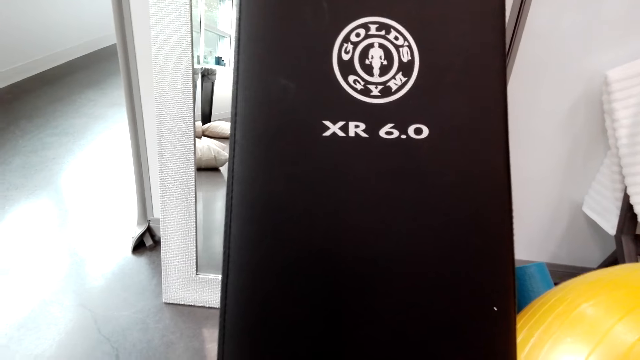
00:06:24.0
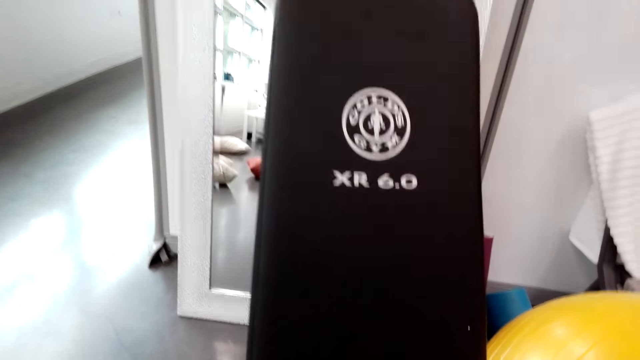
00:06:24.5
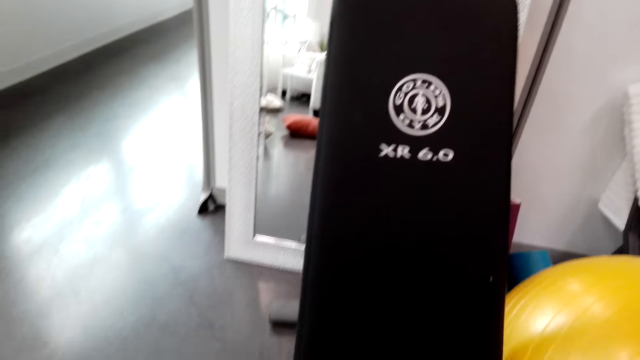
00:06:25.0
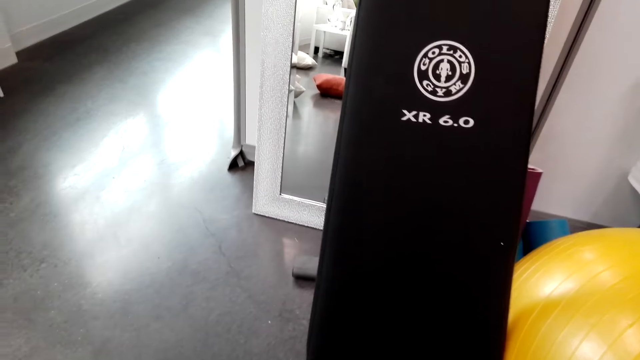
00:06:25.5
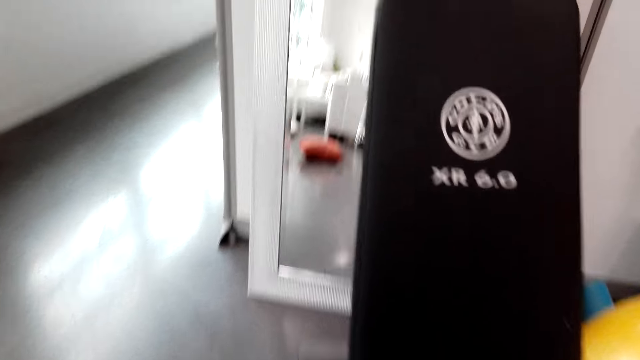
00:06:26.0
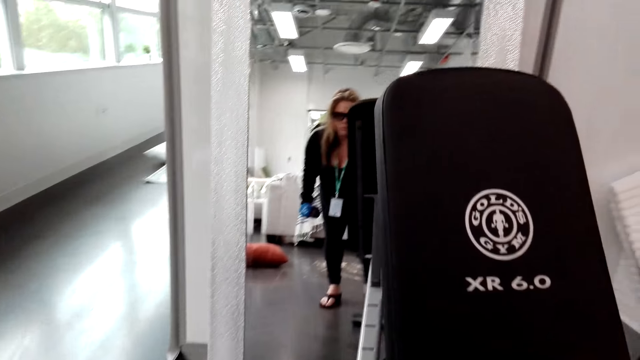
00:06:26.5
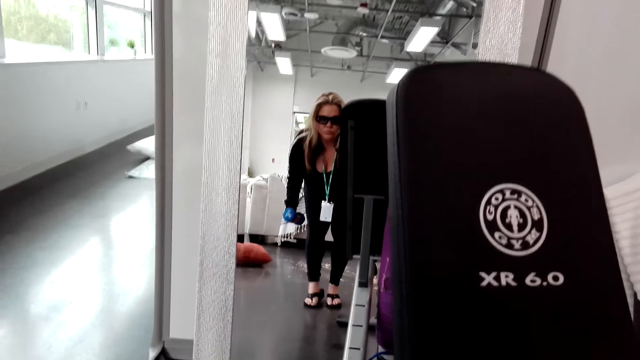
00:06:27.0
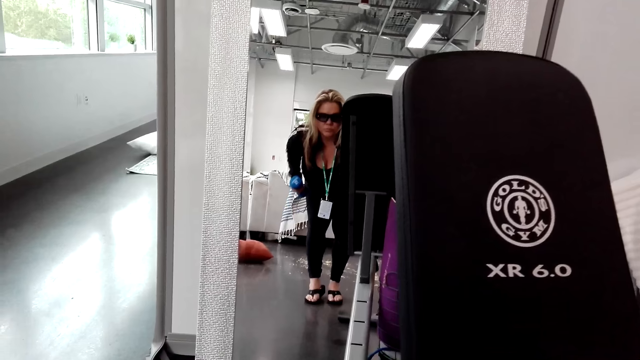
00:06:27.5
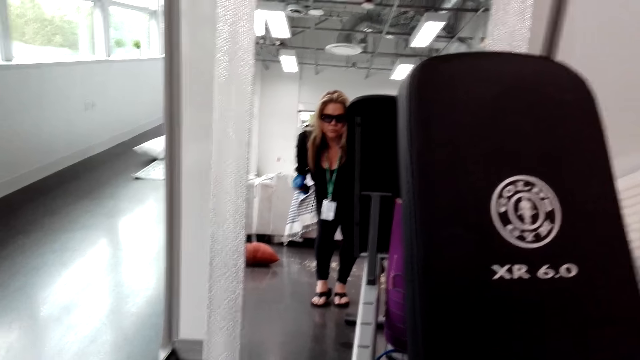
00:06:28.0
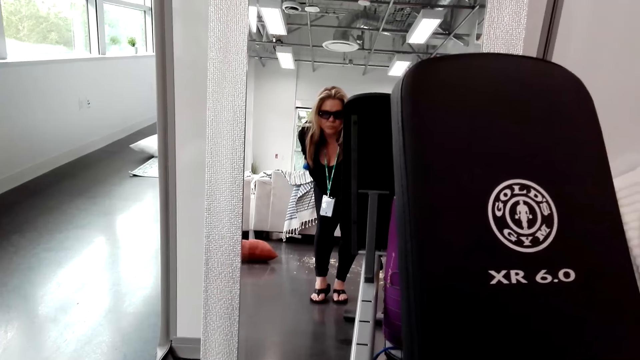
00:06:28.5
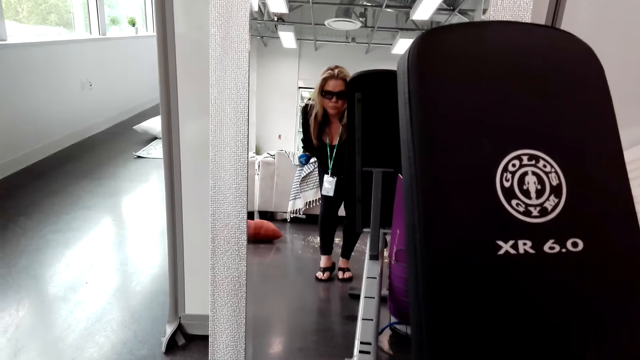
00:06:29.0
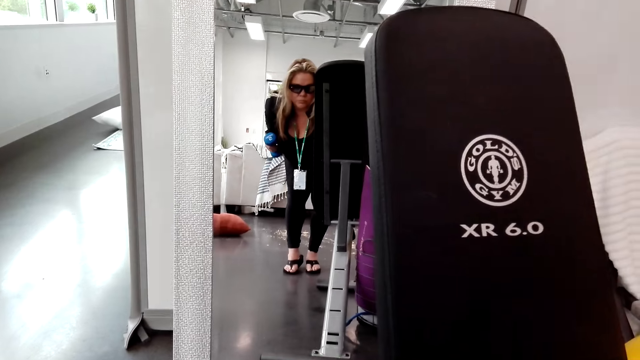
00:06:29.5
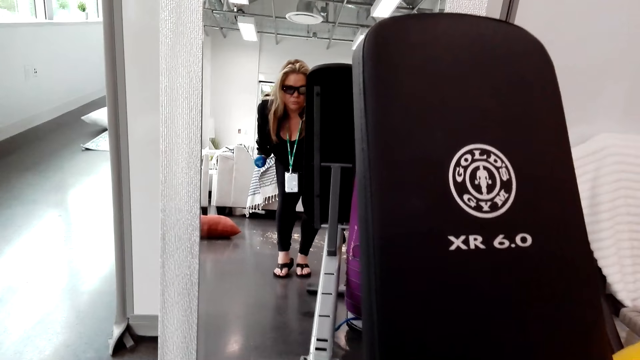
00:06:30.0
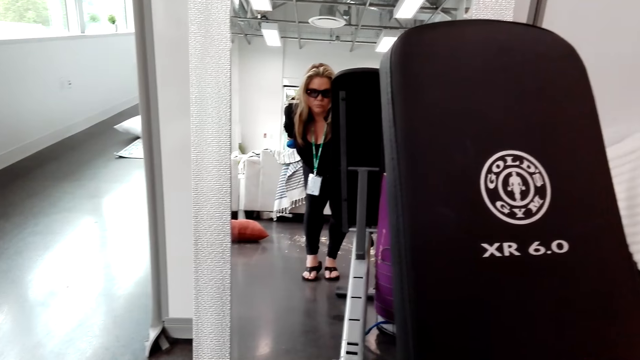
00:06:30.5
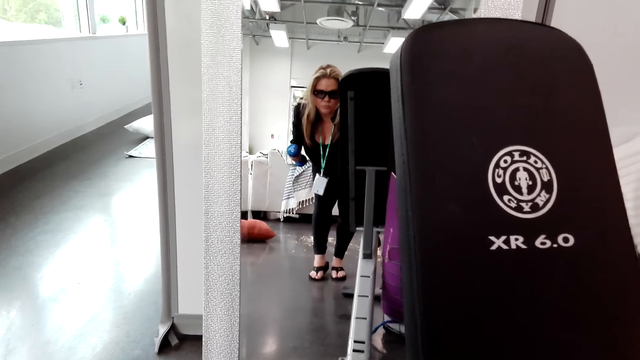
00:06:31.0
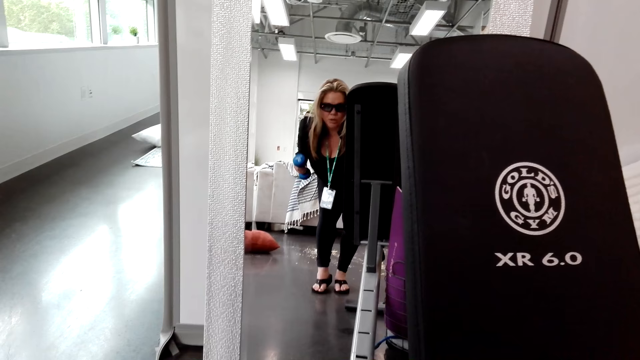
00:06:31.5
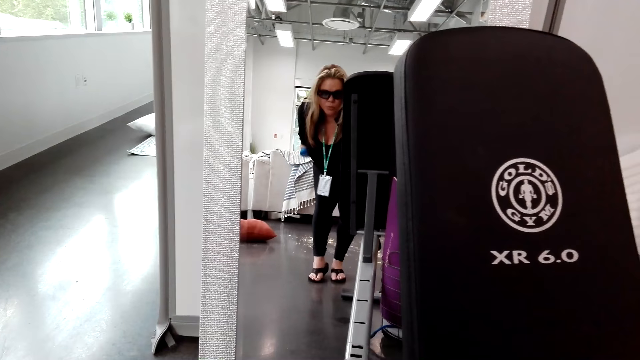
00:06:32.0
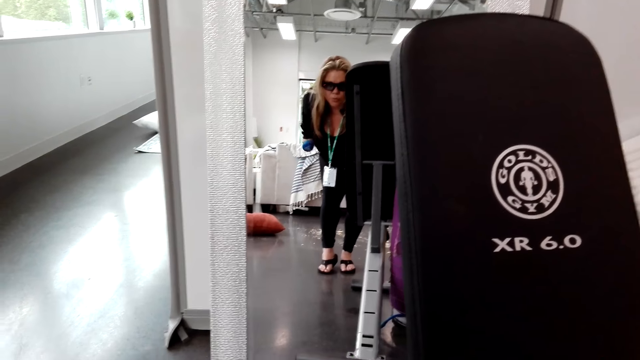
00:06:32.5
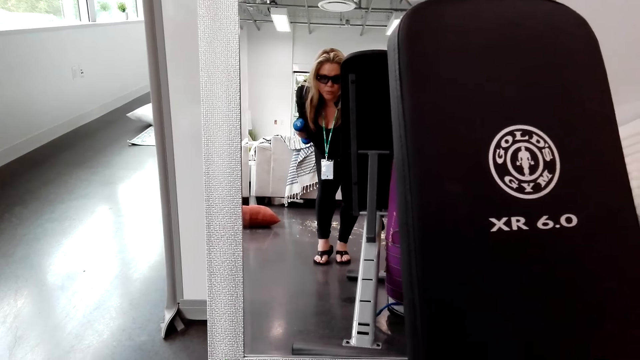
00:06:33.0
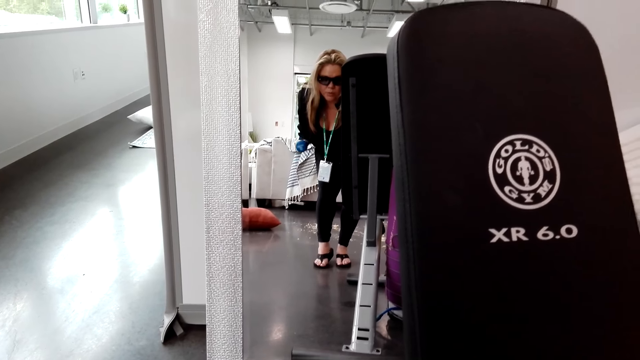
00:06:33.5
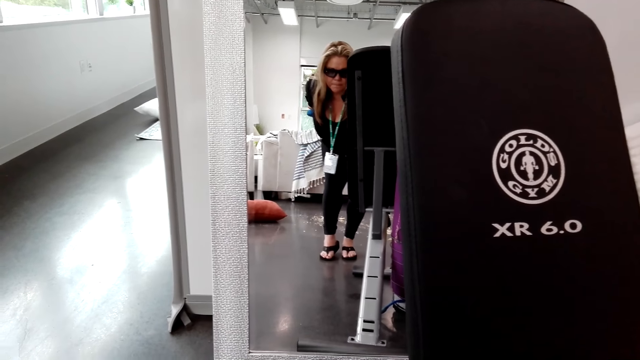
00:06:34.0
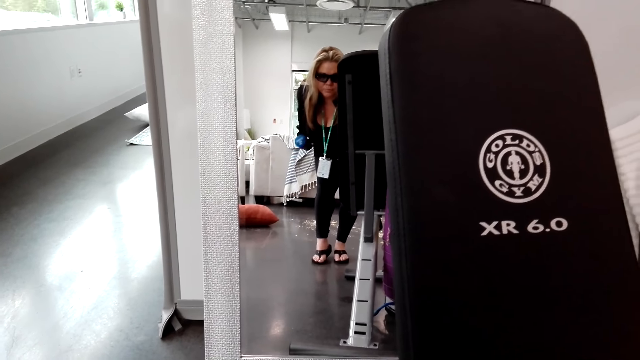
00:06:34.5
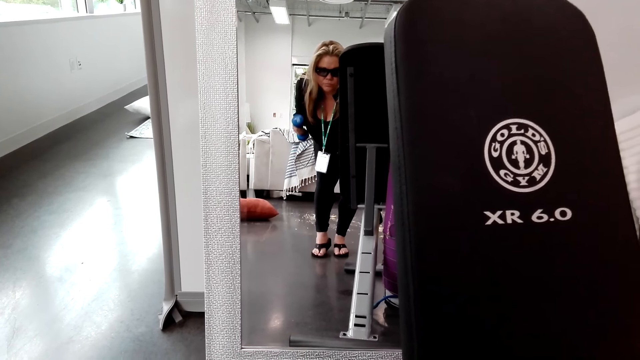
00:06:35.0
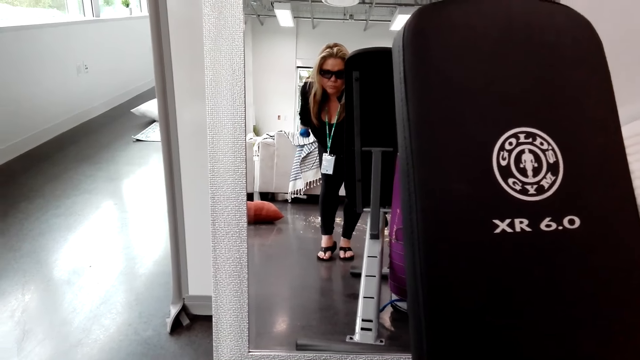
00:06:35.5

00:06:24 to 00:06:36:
The camera wearer looks at the mirror. They work out with a dumbbell.

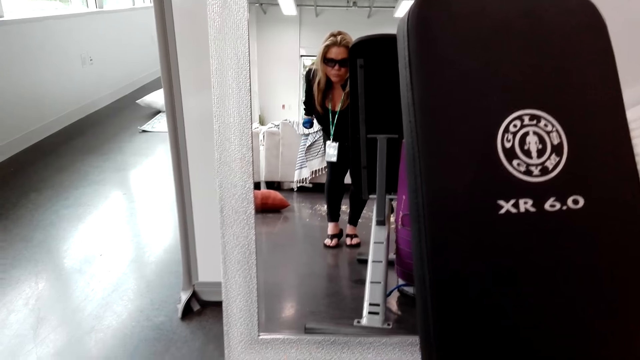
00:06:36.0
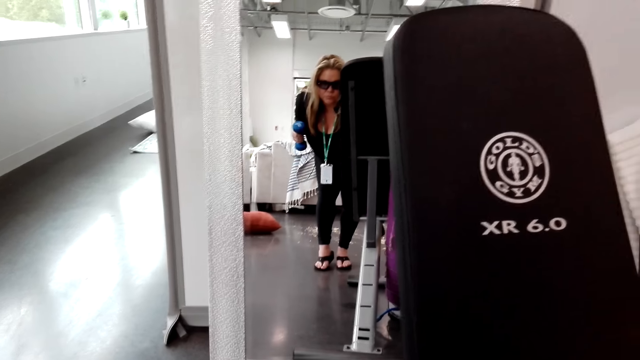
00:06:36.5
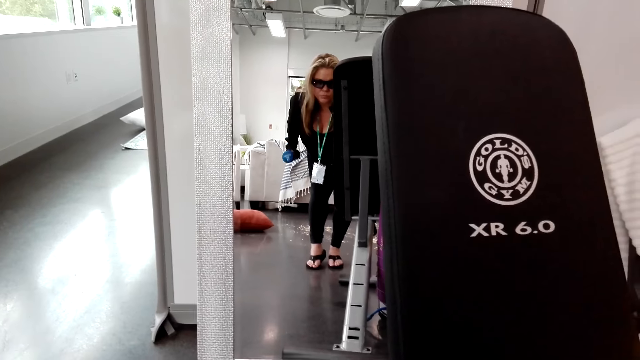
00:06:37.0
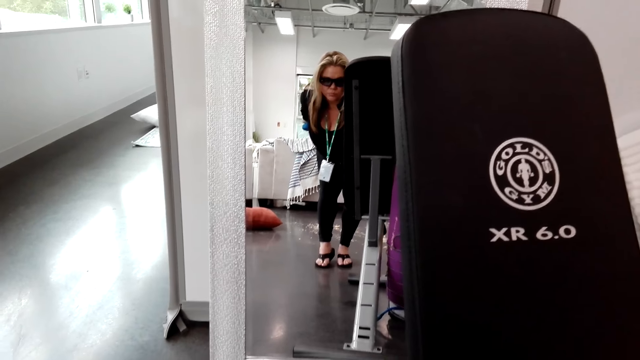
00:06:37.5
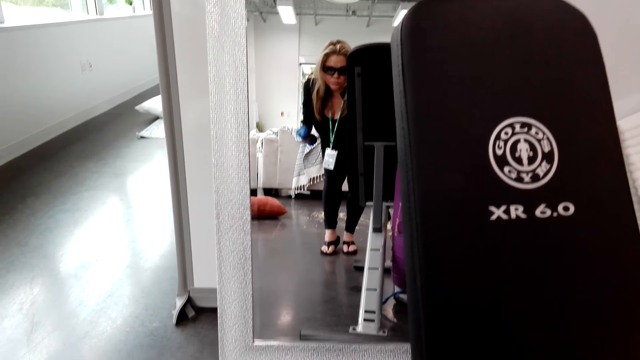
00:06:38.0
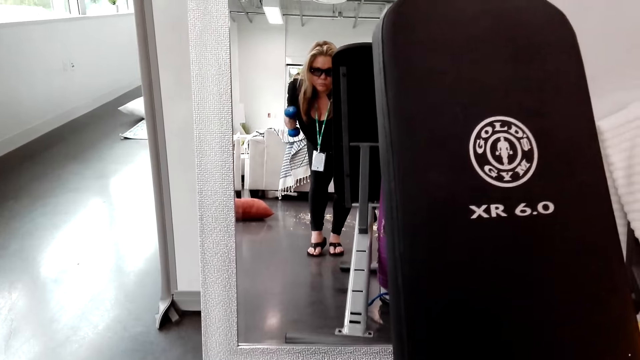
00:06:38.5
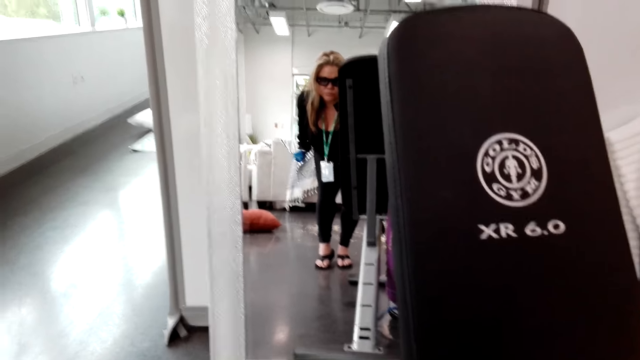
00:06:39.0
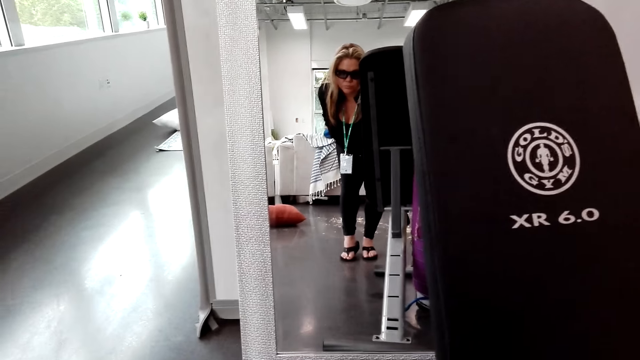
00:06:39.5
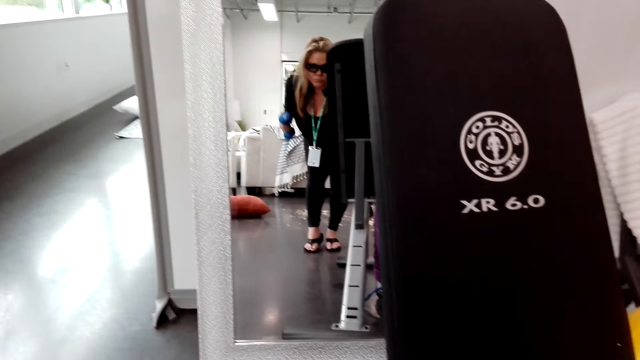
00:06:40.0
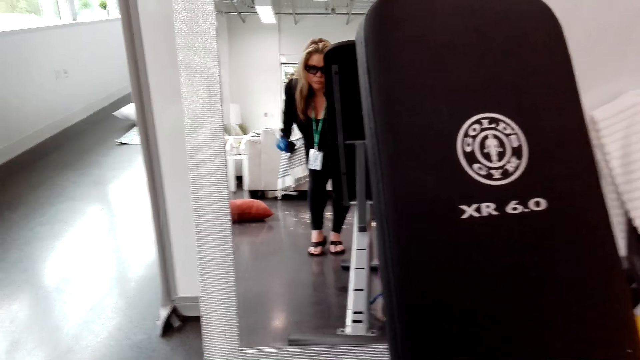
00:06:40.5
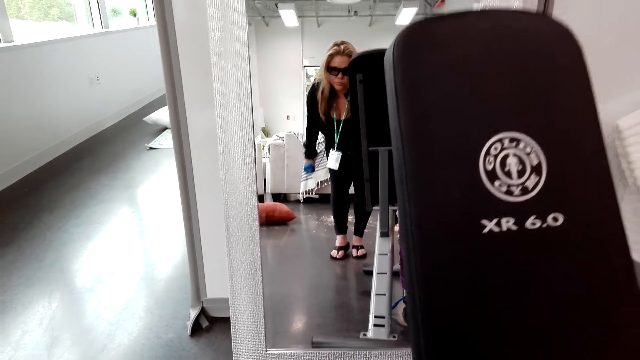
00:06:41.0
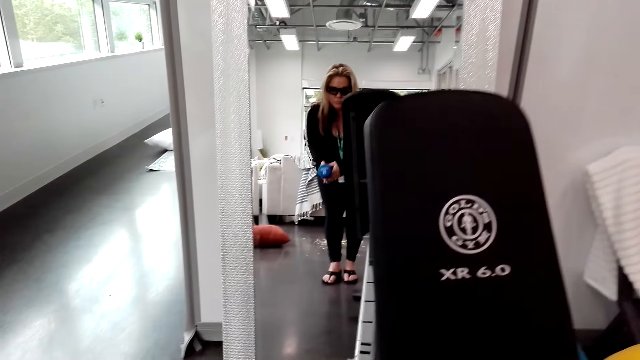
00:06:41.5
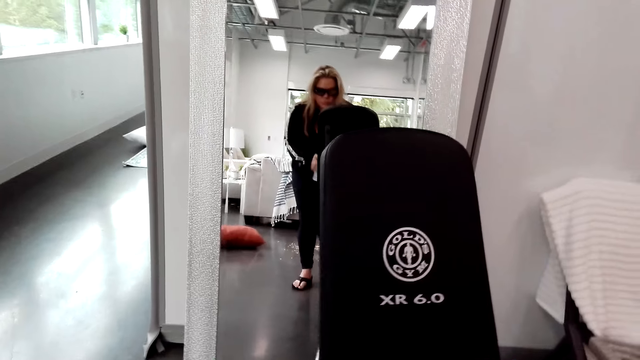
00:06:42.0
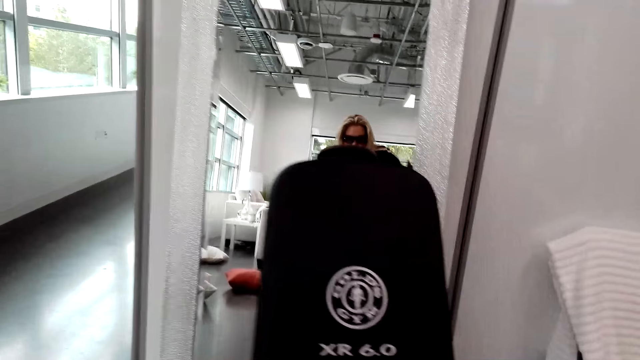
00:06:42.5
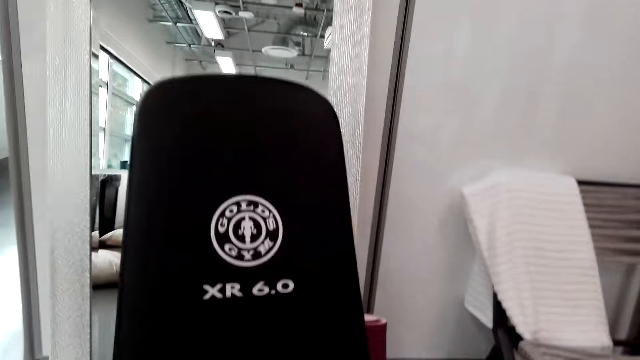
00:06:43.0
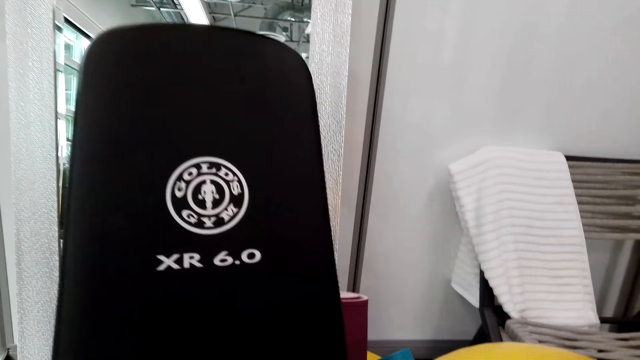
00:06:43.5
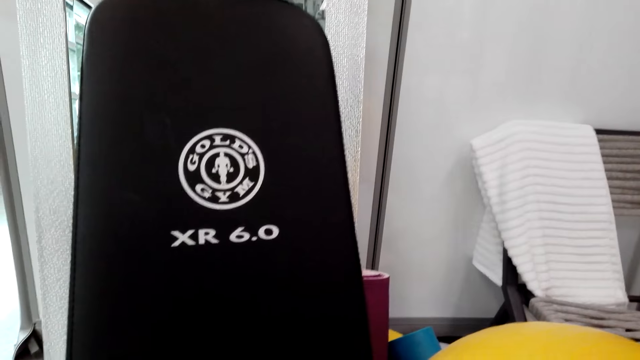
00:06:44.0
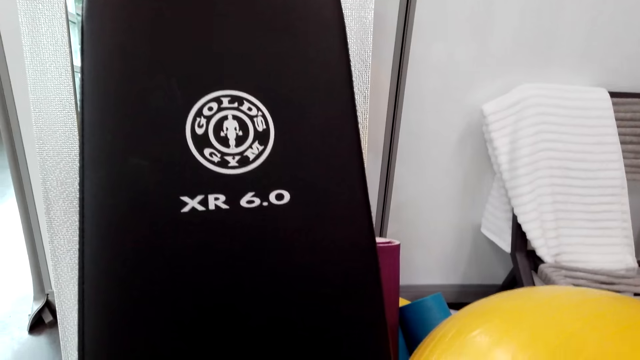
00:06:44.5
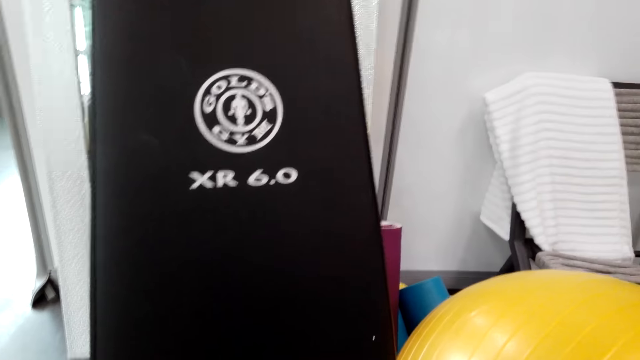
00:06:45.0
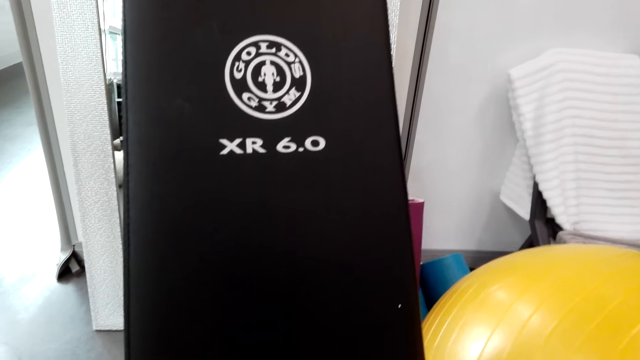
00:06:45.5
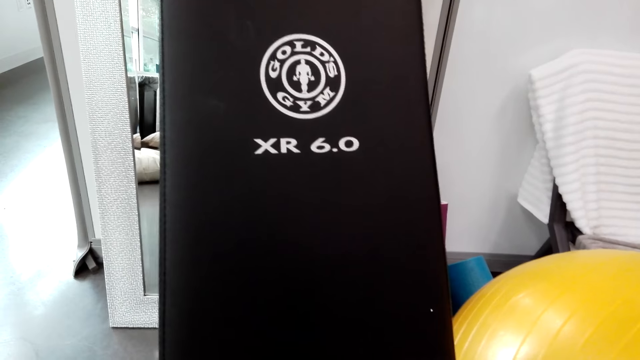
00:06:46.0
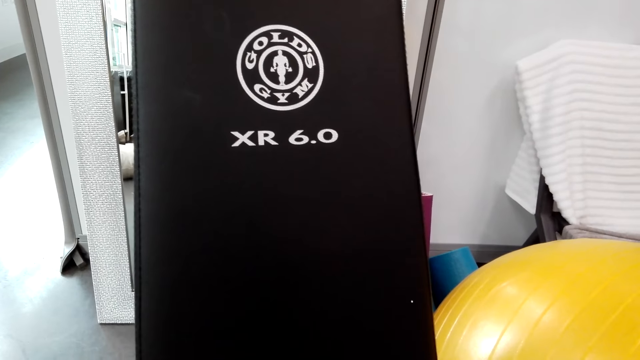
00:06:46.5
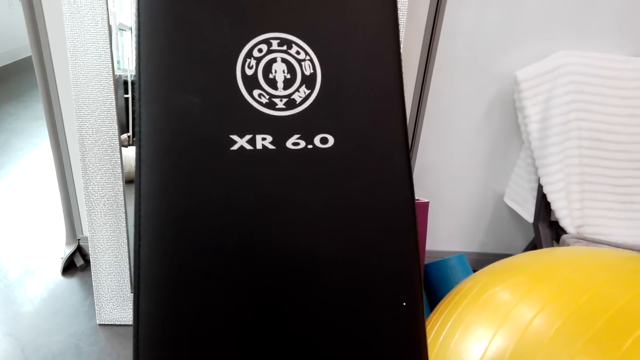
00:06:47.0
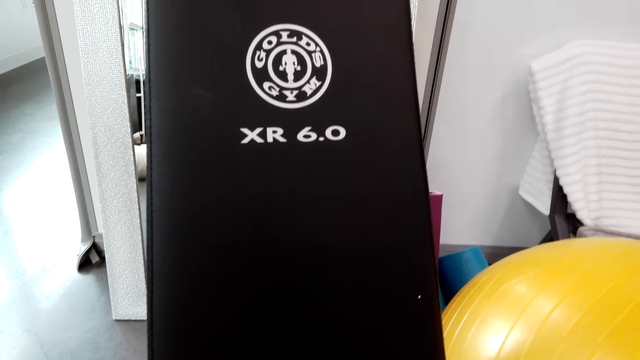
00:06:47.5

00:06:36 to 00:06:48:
The camera wearer lifts the dumbbell. They transfer the dumbbell to the right hand. They hold the training bench. They look at the training bench.
